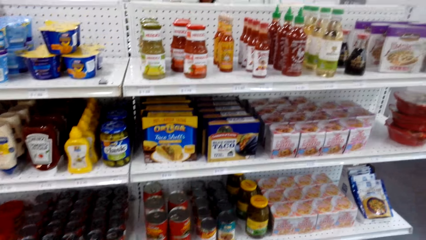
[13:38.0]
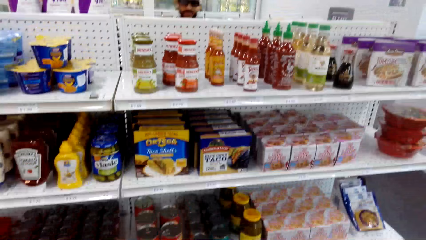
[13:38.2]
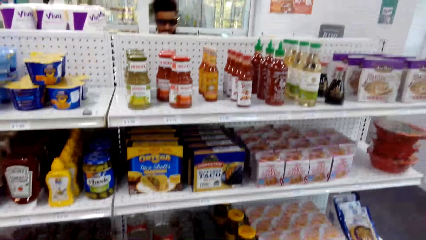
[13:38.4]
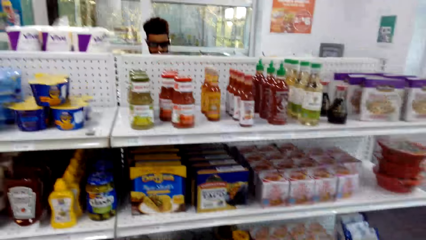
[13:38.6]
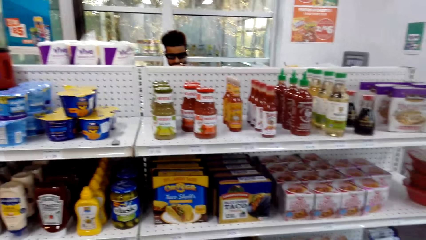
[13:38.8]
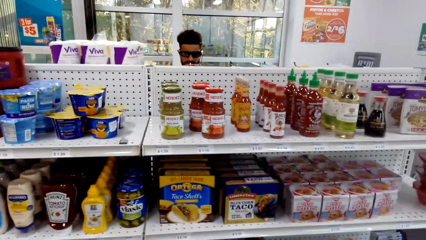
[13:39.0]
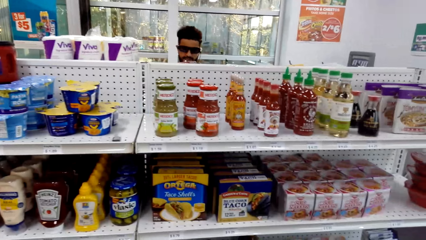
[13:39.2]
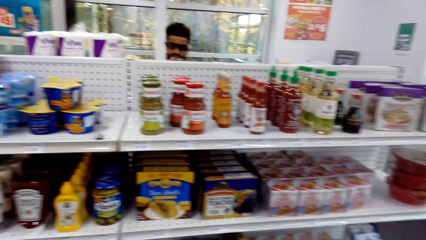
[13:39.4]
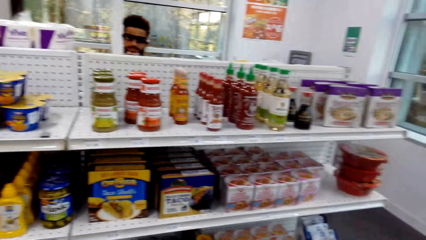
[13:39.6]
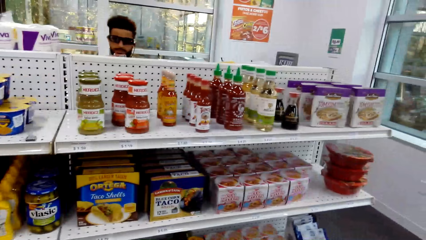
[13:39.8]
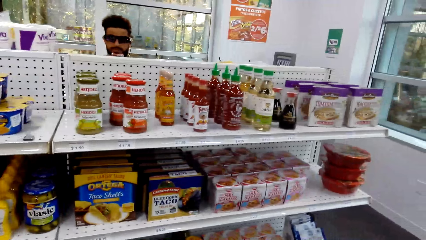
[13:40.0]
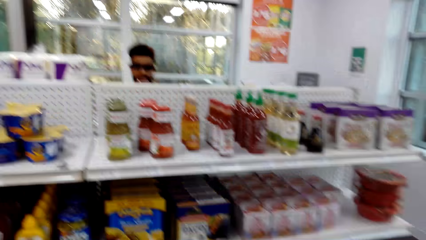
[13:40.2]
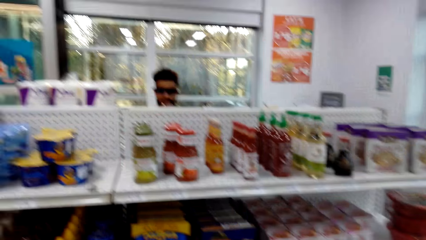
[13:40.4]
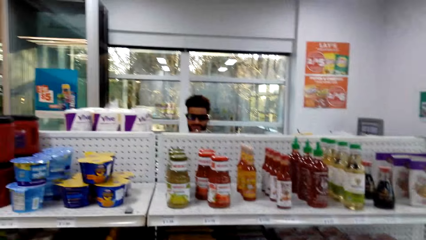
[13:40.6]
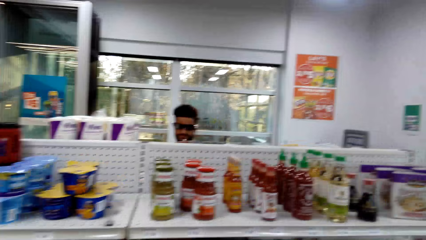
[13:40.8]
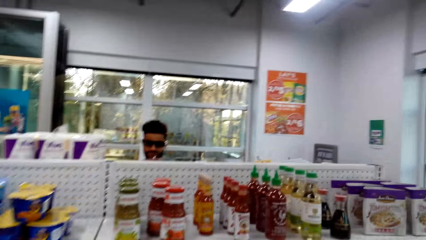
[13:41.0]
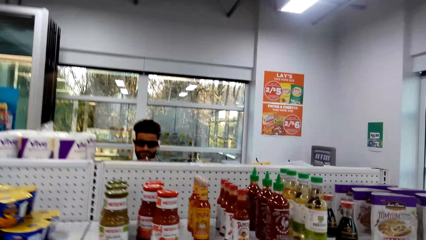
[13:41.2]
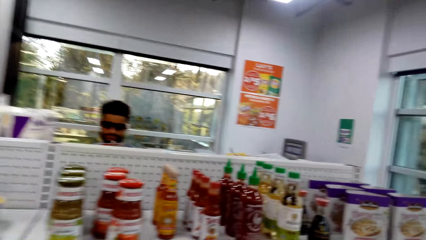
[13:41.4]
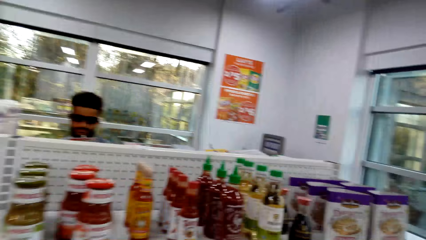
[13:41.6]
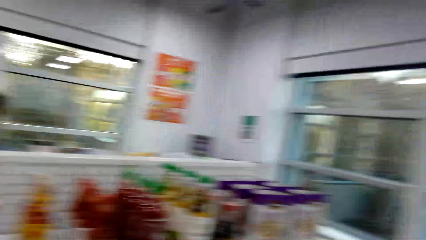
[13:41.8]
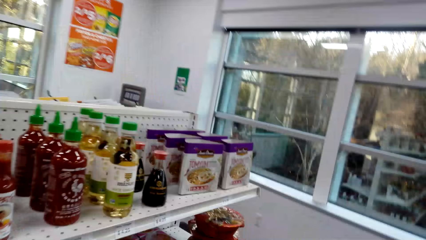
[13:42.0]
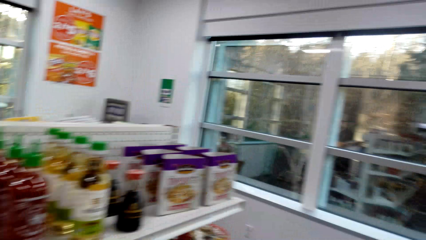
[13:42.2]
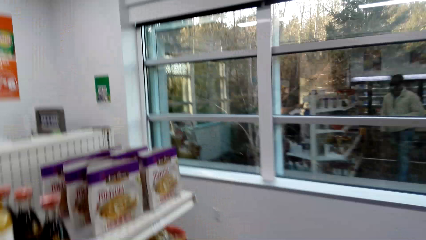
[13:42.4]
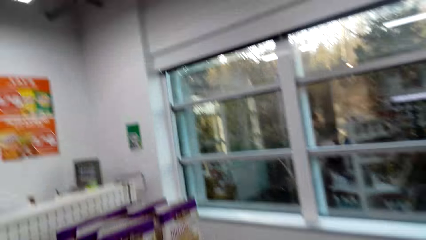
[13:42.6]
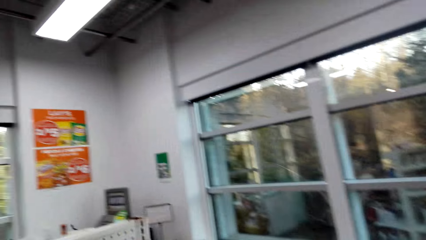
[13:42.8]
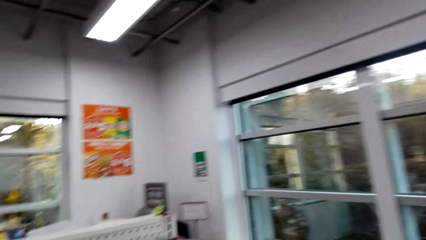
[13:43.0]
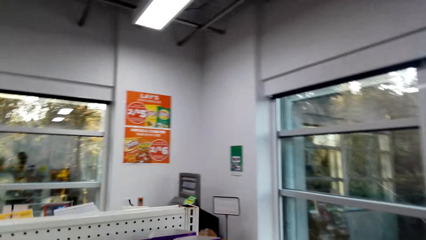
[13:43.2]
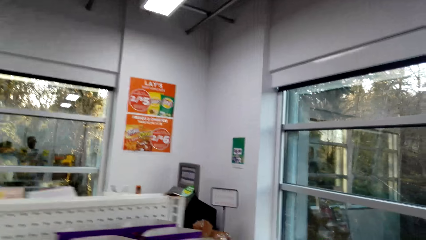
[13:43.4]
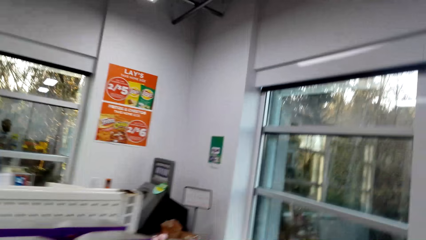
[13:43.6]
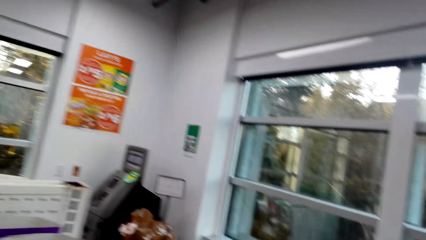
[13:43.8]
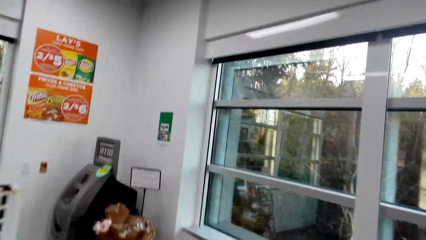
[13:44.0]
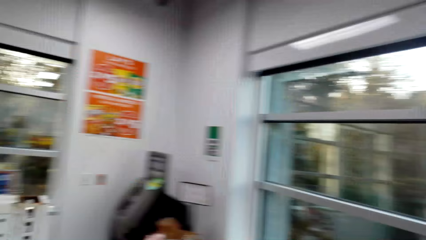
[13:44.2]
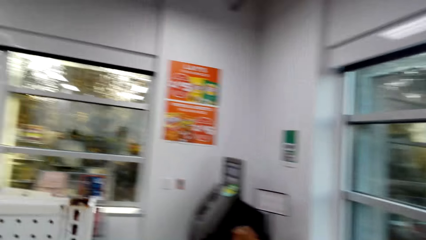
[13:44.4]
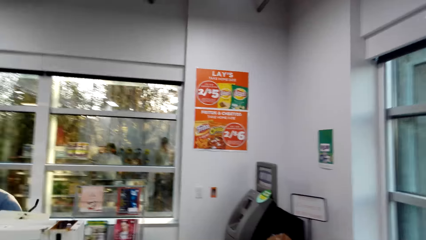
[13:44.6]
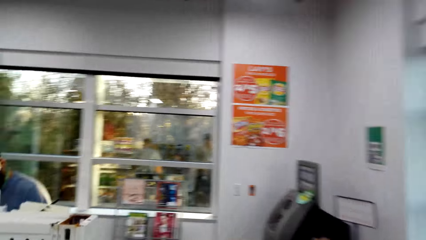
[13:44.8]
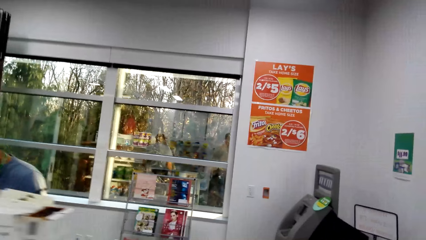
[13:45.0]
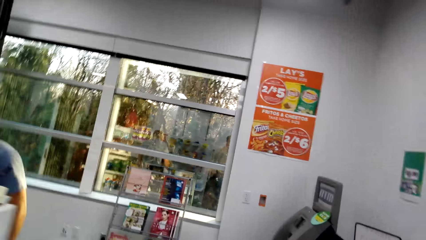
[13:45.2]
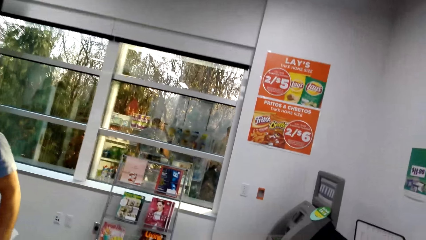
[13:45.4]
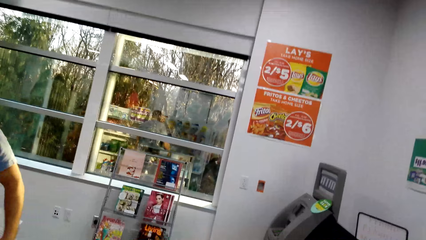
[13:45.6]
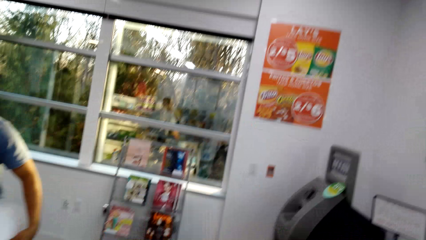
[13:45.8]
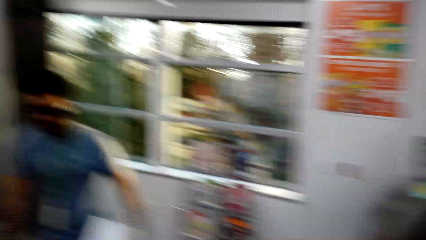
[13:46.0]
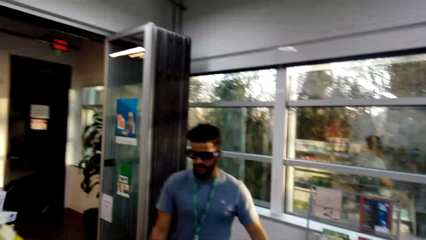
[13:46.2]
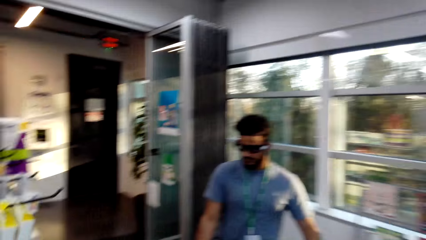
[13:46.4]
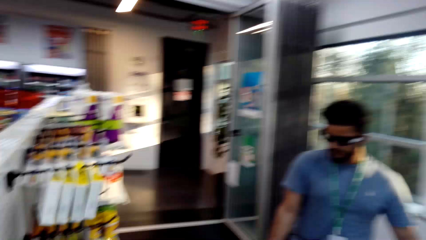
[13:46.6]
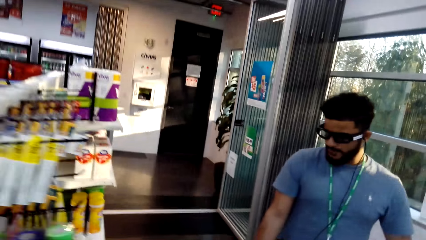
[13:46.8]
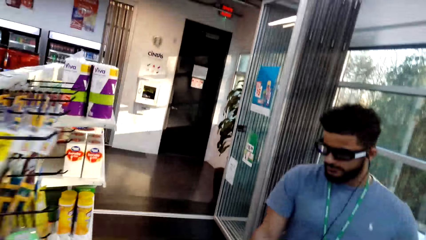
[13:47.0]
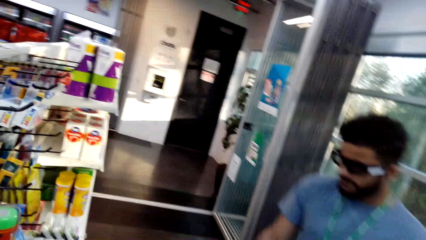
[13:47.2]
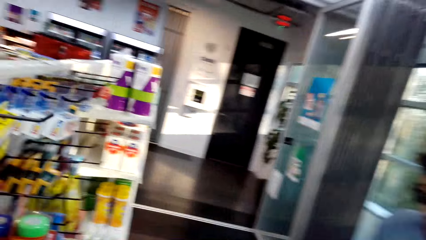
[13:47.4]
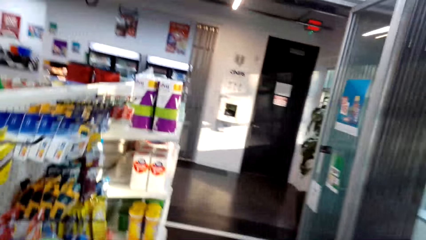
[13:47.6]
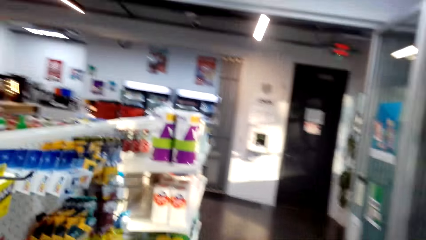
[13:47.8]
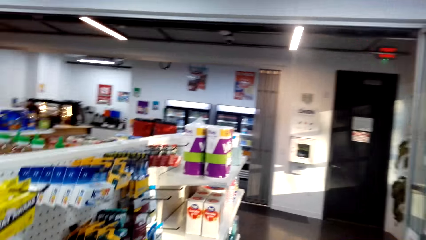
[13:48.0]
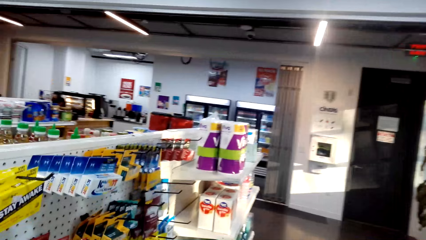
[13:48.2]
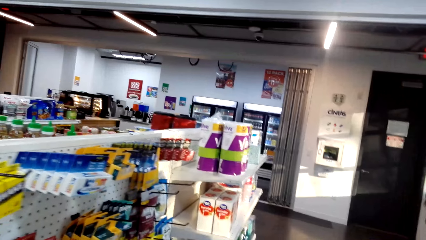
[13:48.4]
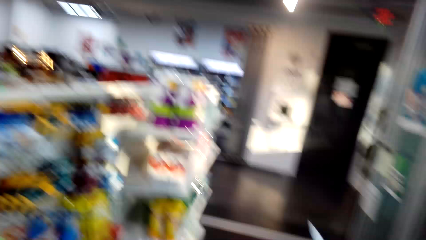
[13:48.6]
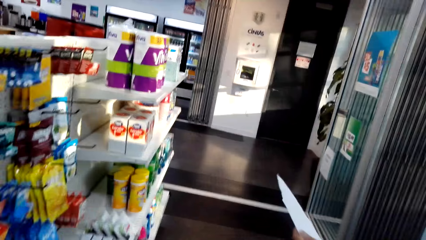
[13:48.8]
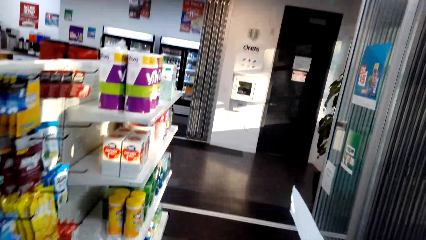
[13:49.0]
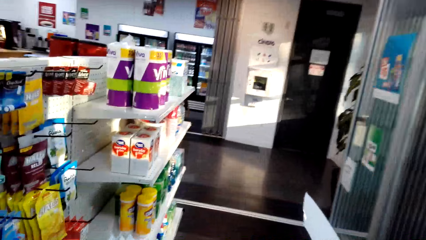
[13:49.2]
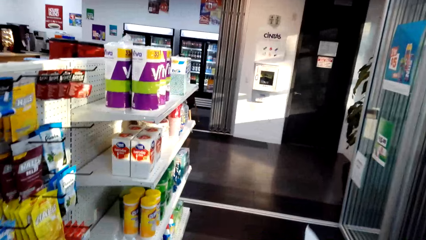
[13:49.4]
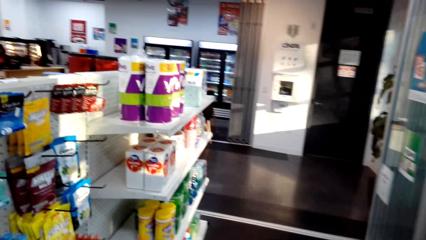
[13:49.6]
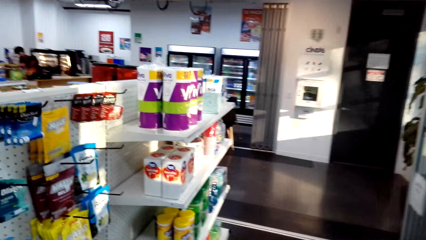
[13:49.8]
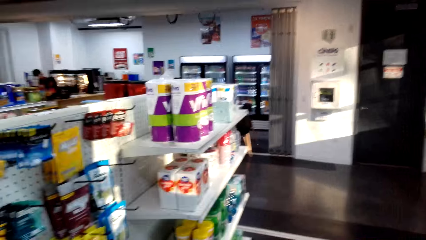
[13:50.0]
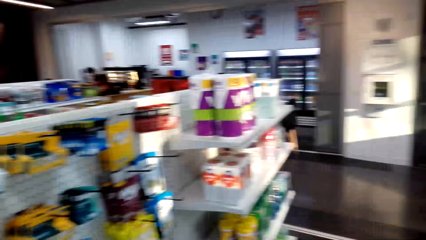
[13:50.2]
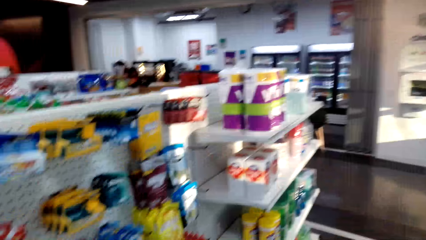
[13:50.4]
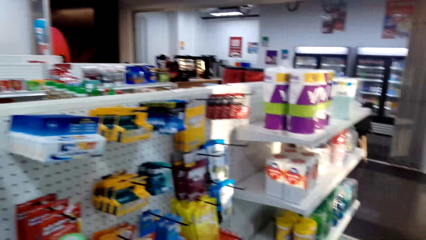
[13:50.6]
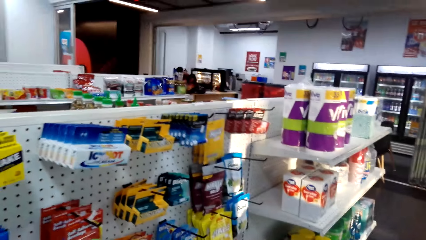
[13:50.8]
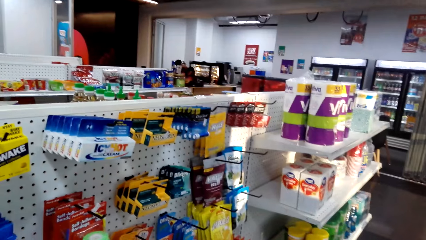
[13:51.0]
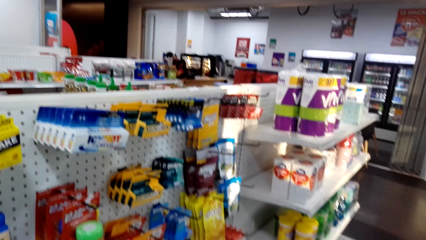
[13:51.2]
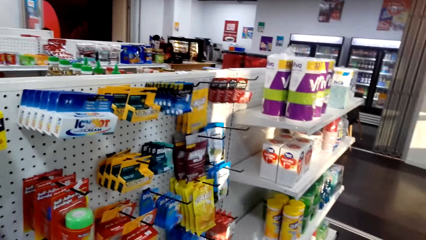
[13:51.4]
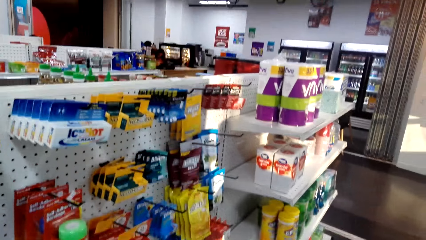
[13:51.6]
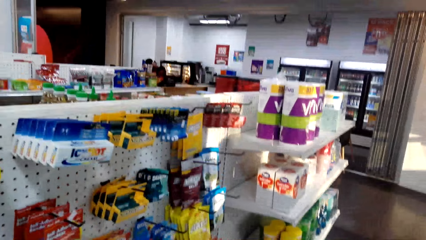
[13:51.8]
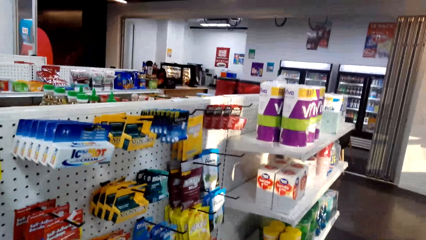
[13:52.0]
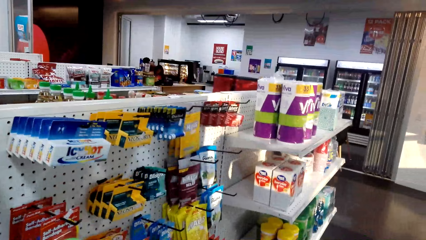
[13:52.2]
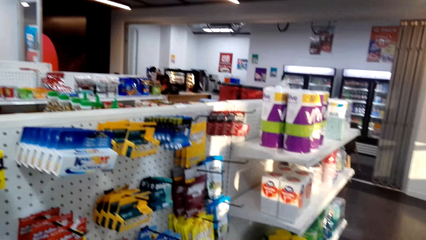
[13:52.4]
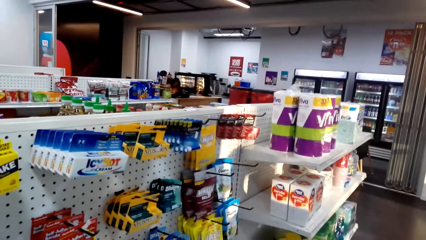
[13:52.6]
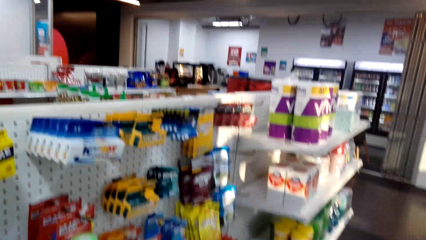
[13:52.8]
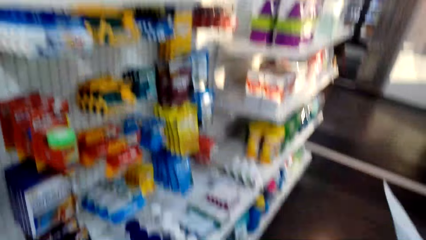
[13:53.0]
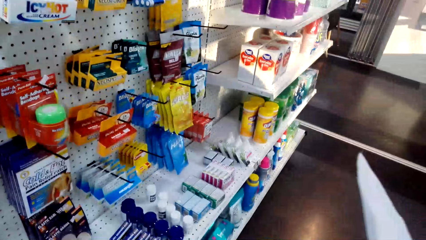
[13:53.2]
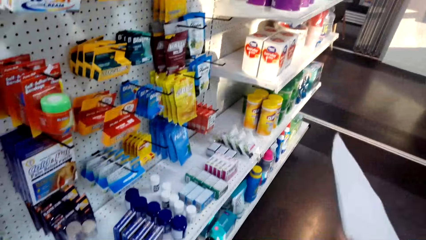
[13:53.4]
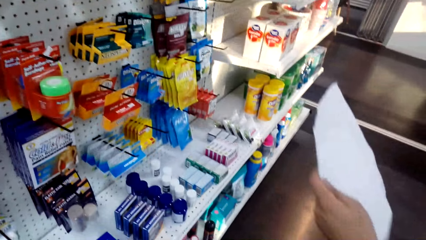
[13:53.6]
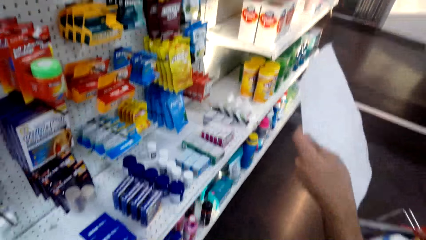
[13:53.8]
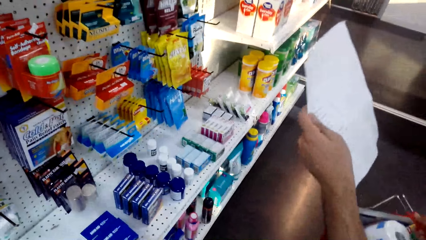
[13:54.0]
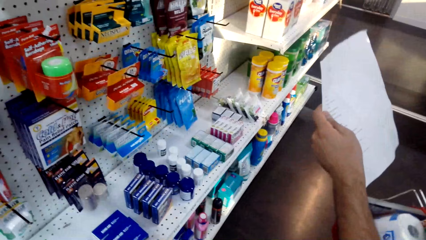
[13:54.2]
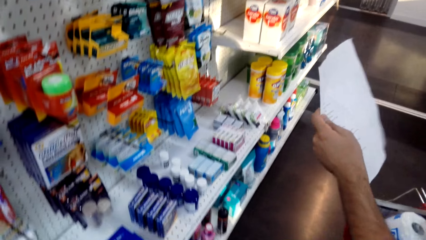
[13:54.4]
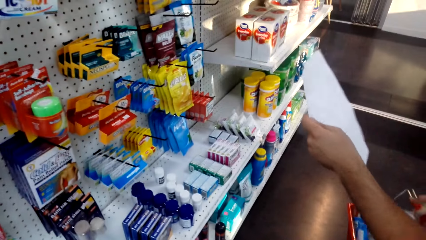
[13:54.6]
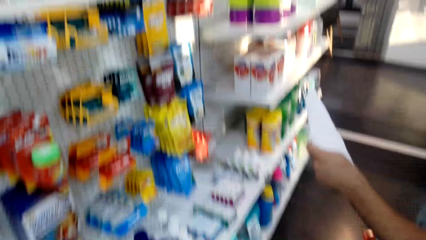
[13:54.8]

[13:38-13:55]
A man talks with the camera wearer. The camera wearer looks around. They walk in the supermarket. They walk to another man. They walk in the supermarket again. They talk with the first man. The man holds a list and lifts a paper. The camera wearer talks with the man.
